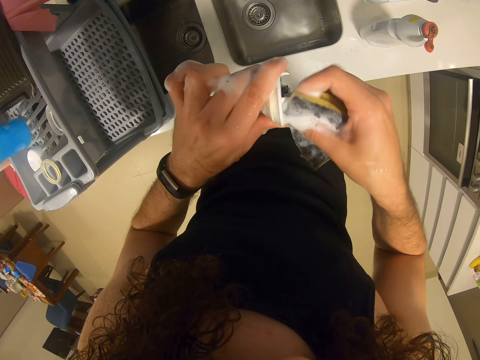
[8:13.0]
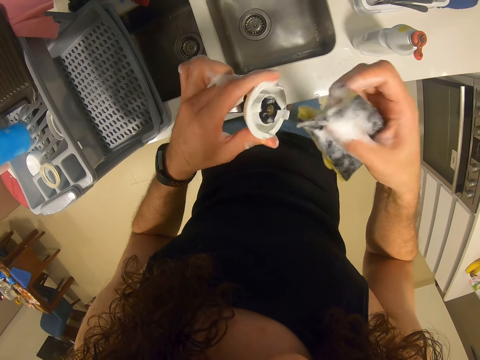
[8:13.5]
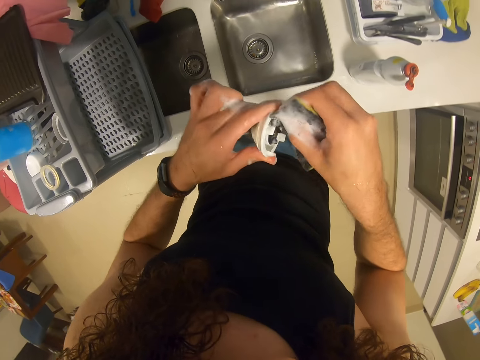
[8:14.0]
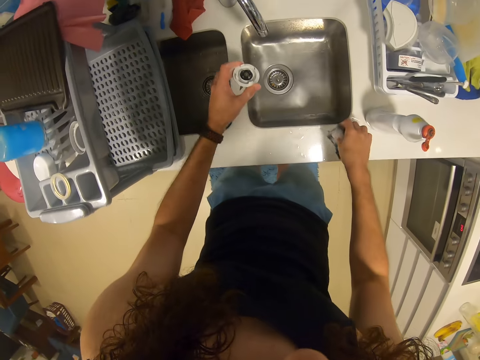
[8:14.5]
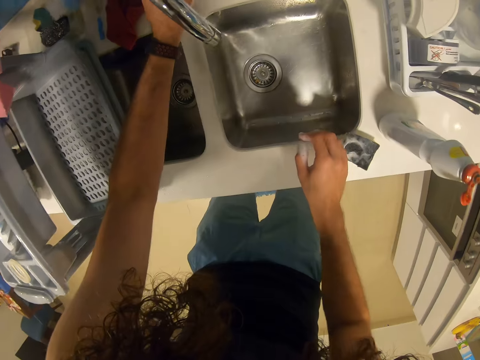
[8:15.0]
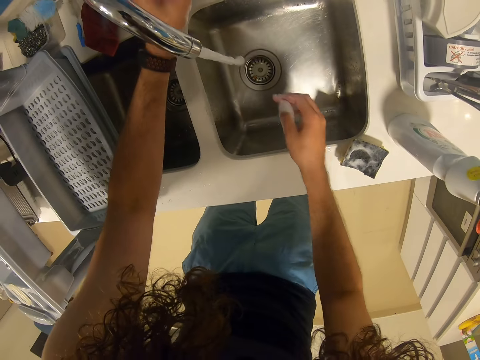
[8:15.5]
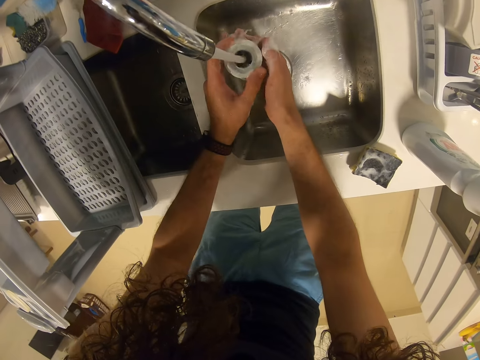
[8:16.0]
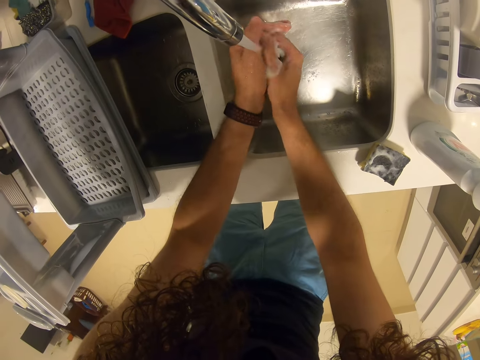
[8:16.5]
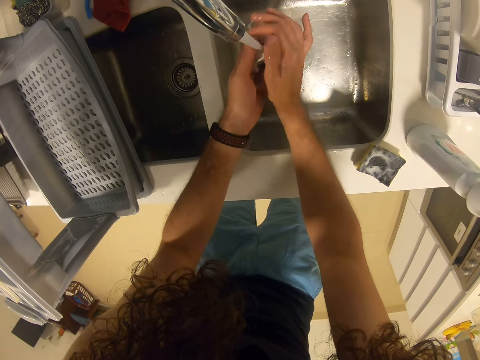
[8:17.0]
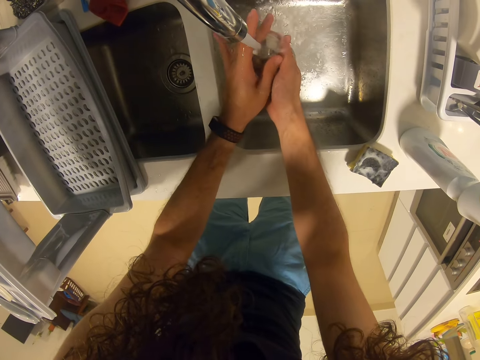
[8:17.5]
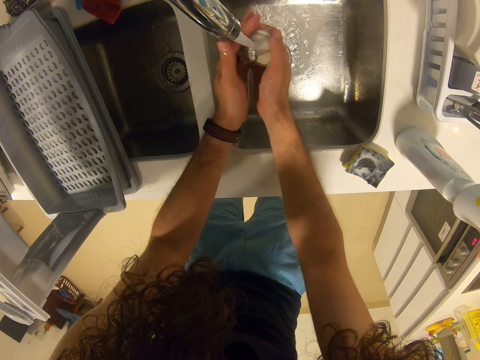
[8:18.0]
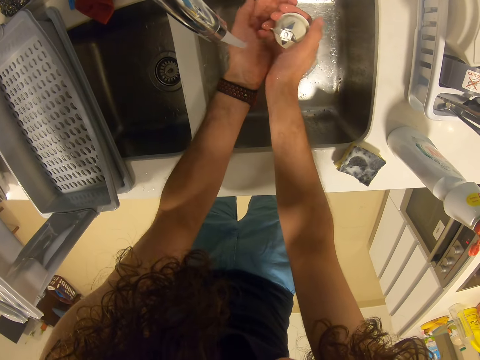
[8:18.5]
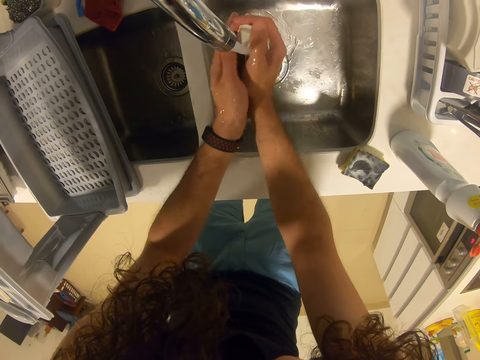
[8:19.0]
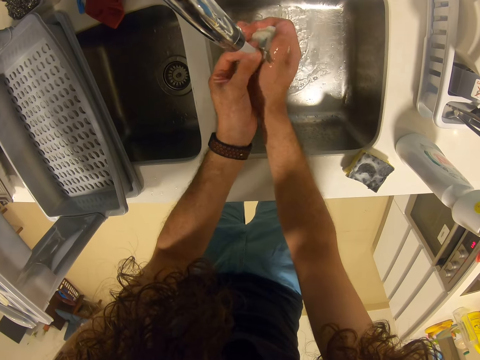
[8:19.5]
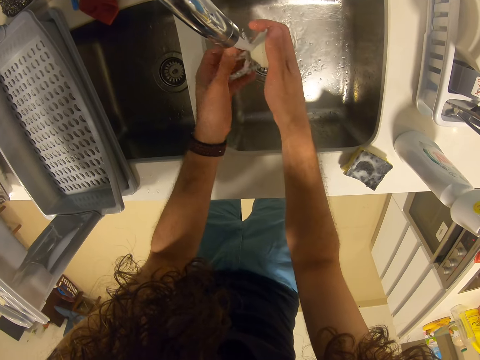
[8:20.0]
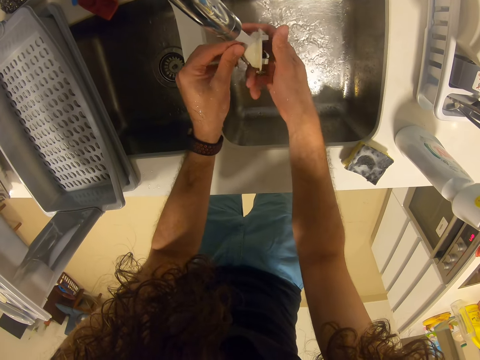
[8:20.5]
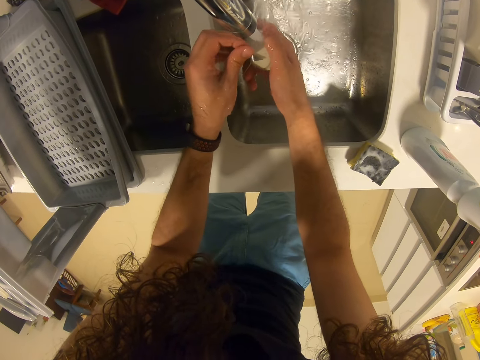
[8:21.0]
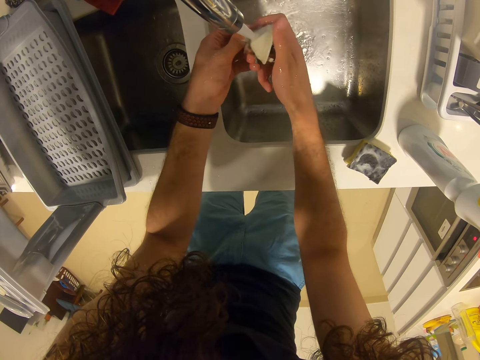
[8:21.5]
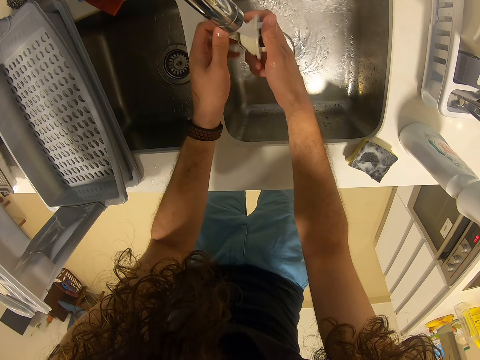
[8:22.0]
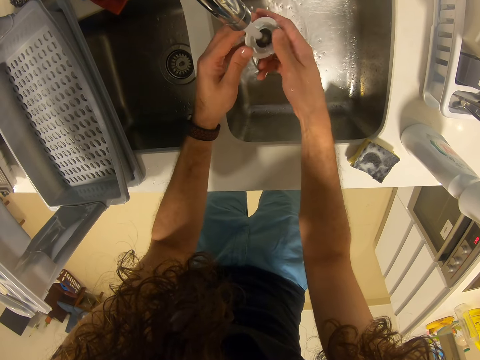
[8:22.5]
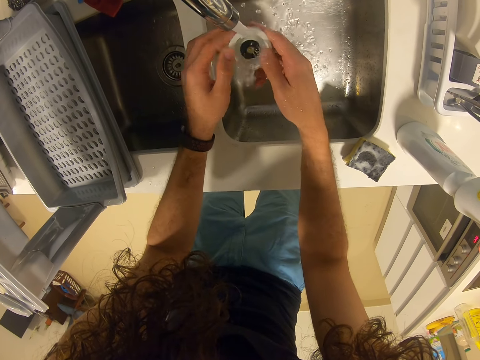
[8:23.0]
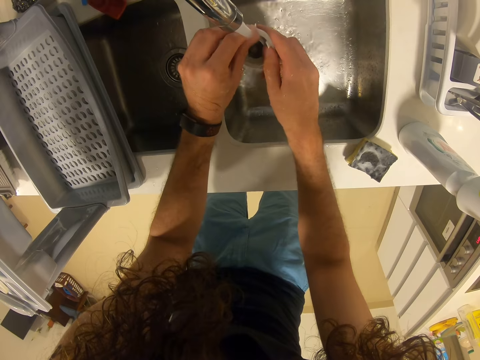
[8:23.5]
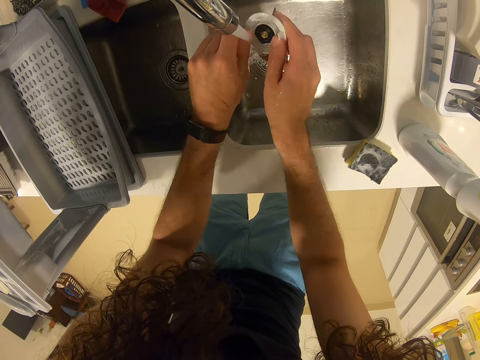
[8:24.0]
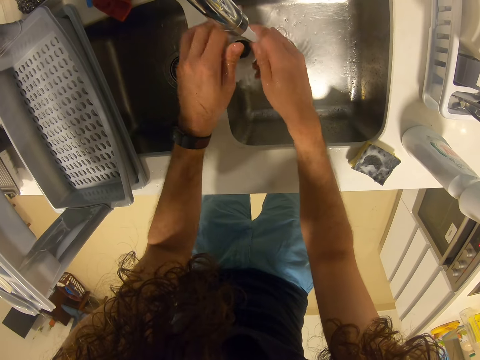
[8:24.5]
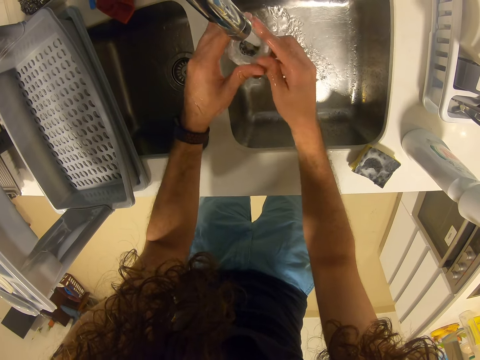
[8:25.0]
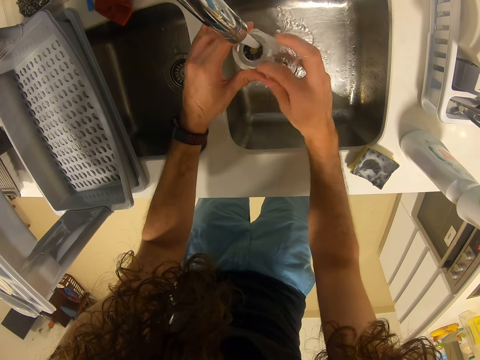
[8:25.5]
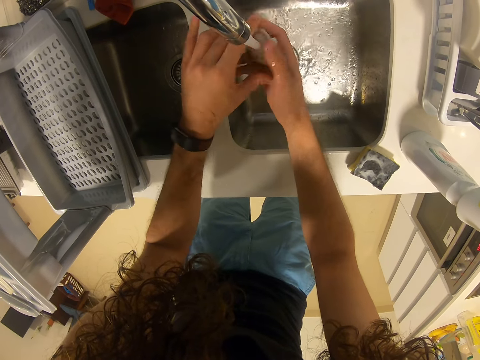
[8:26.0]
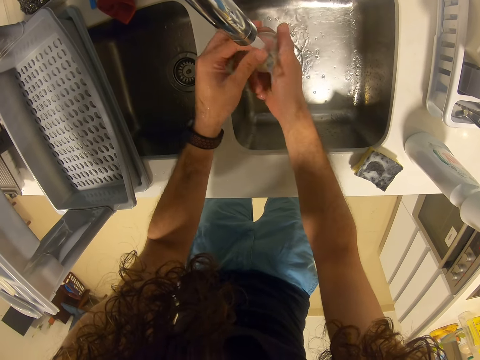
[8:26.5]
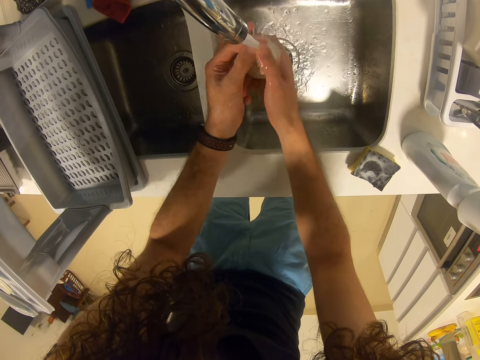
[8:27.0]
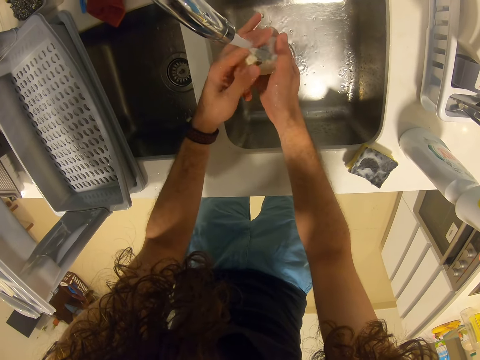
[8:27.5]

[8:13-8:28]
The camera wearer puts the sponge aside. They open the tap. They cleanse the blender base with water.

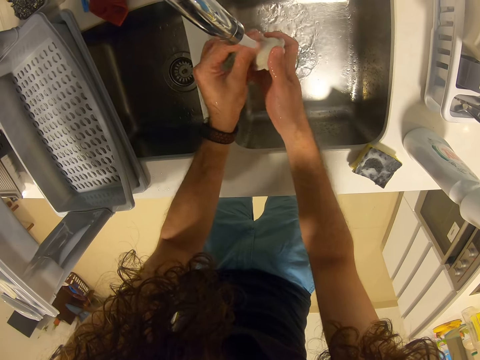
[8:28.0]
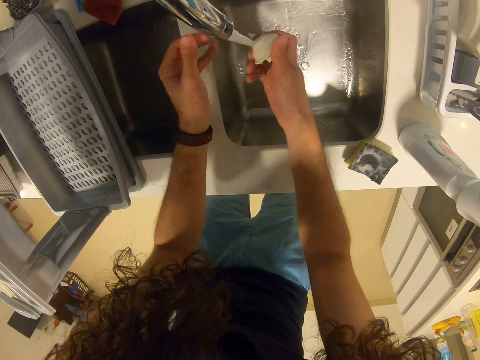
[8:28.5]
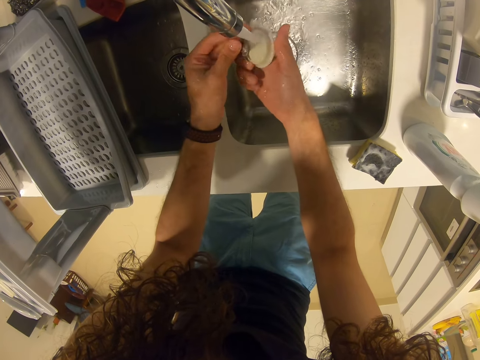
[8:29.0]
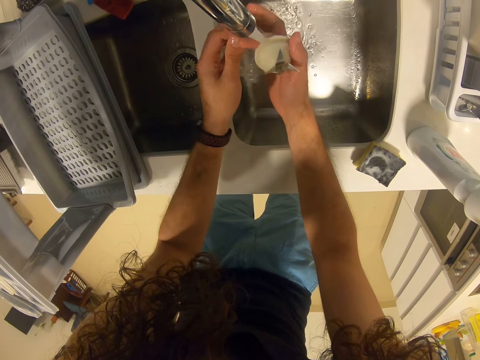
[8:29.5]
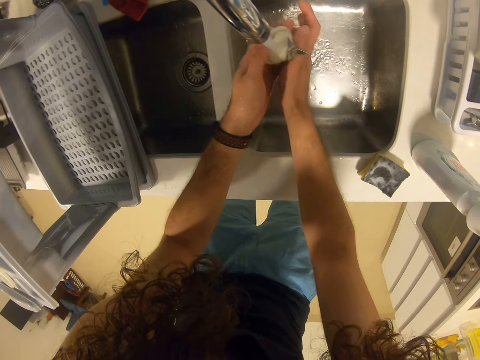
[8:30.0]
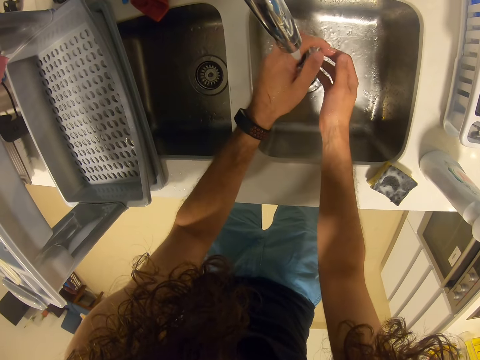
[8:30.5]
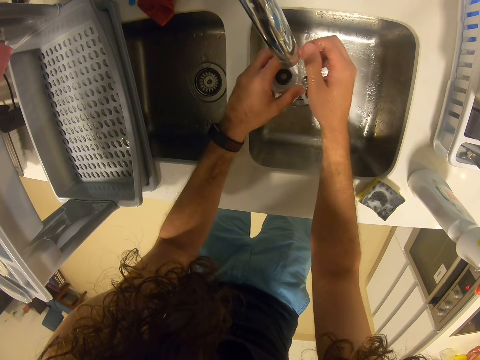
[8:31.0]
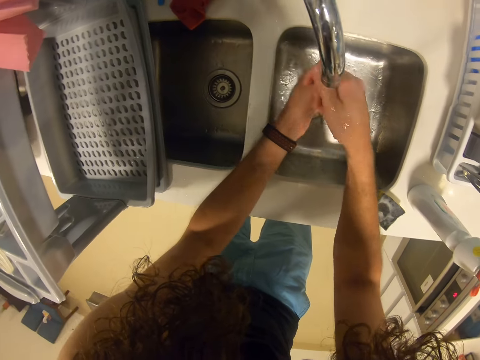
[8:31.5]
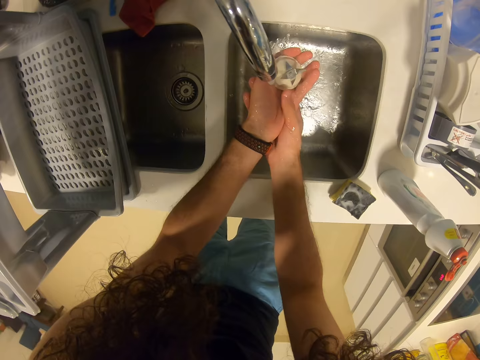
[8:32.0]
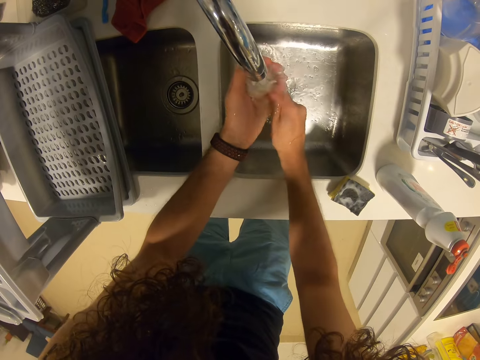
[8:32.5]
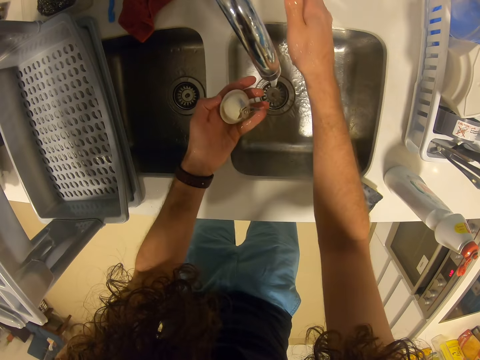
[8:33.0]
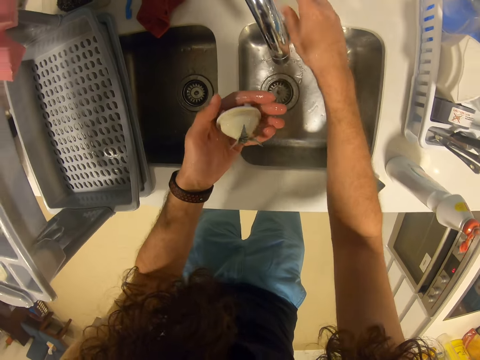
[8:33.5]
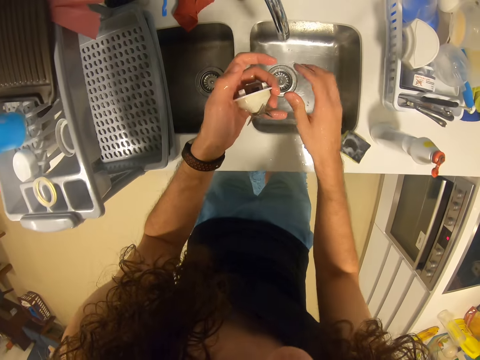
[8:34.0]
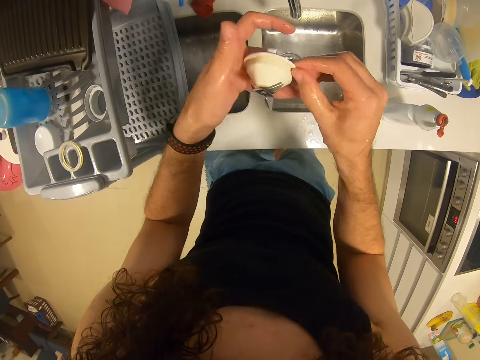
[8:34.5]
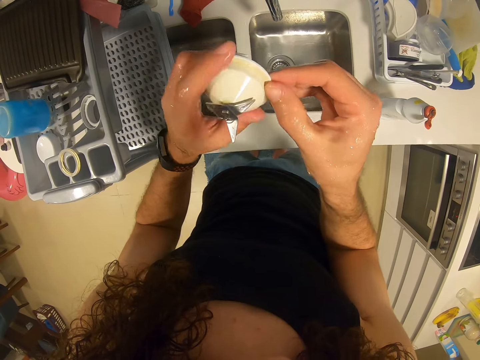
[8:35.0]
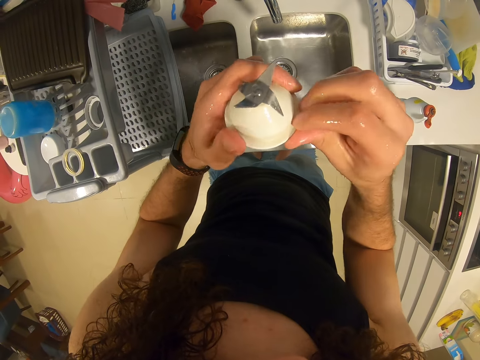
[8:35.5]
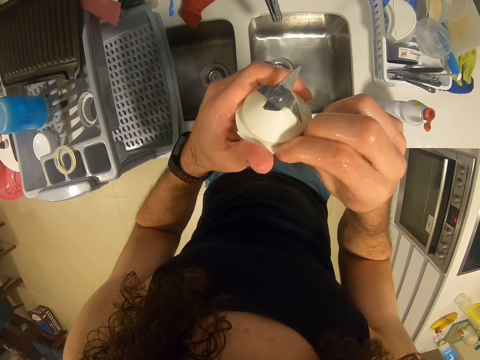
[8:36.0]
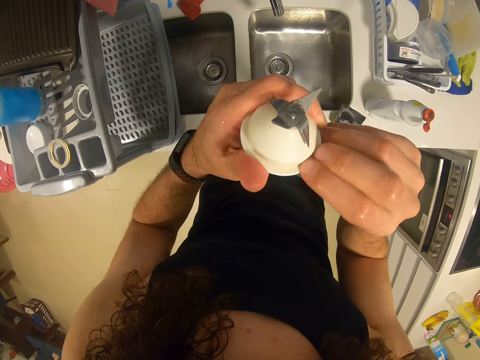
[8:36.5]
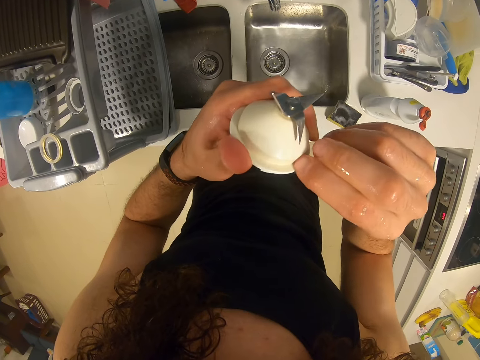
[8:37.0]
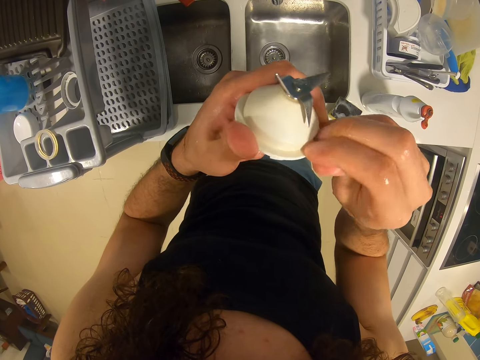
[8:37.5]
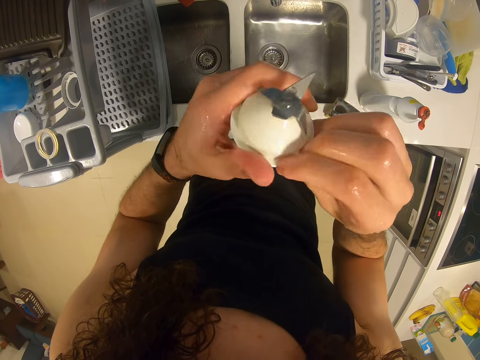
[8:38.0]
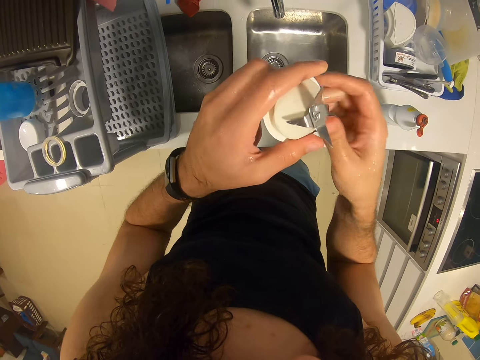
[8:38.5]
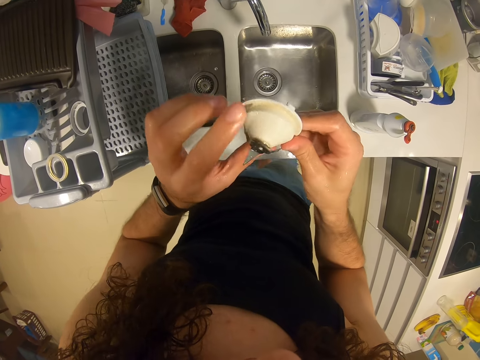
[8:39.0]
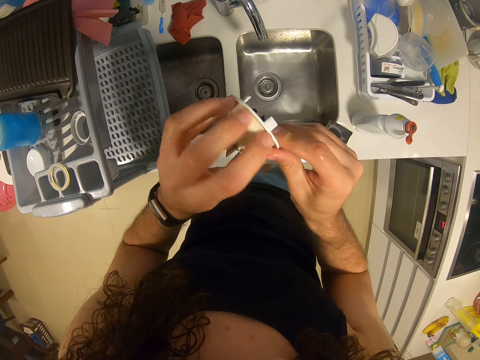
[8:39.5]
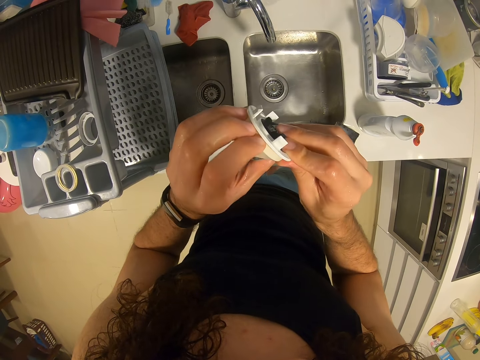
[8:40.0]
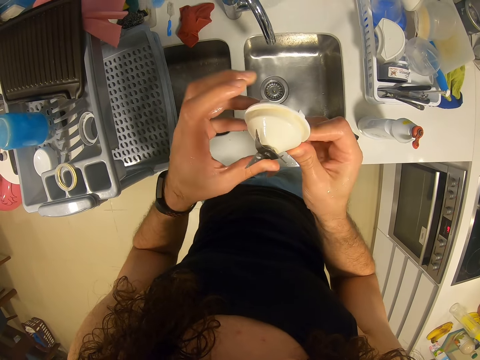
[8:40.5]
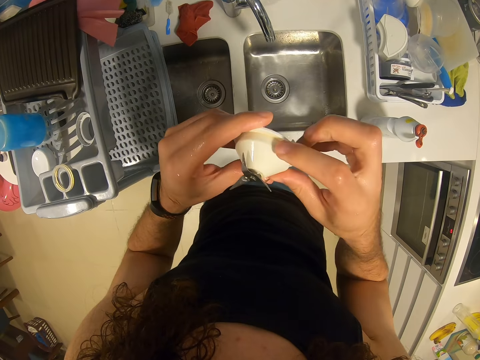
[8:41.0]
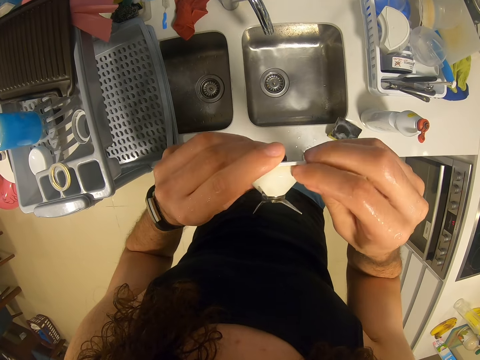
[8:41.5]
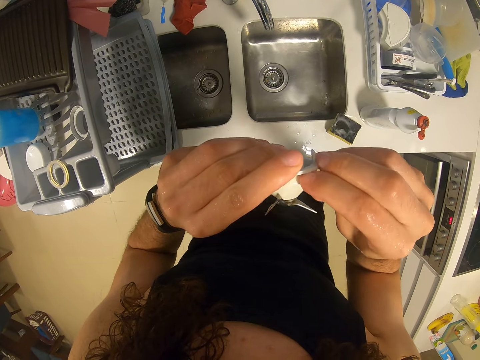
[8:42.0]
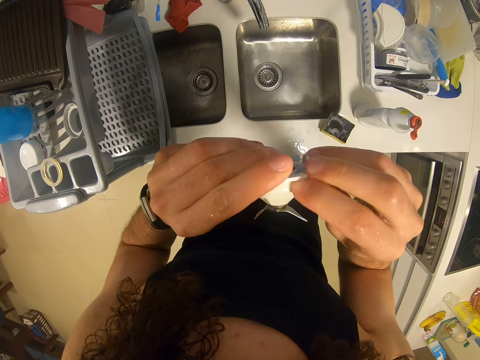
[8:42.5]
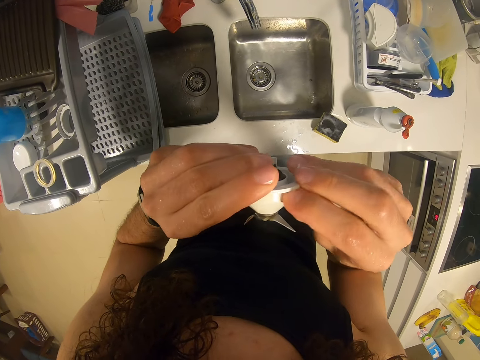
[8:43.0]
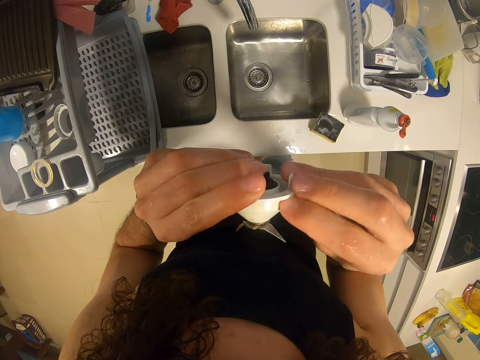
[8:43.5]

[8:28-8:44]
The camera wearer closes the tap. She checks the blender base. She scrubs the blender mortar with her finger.
